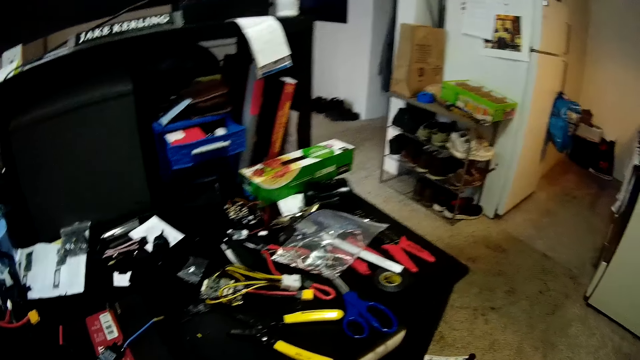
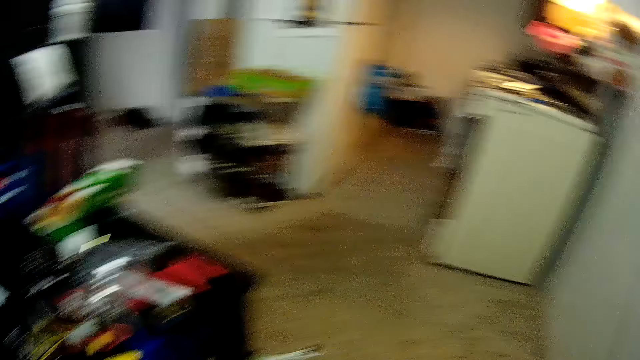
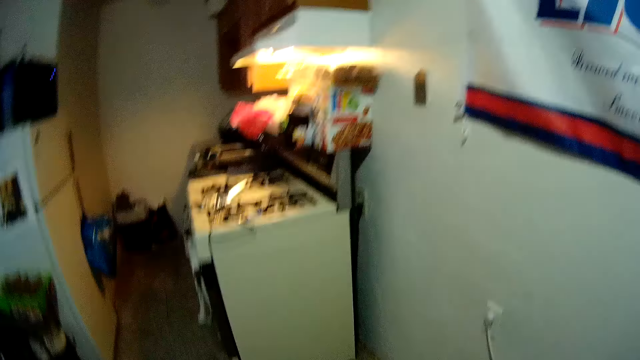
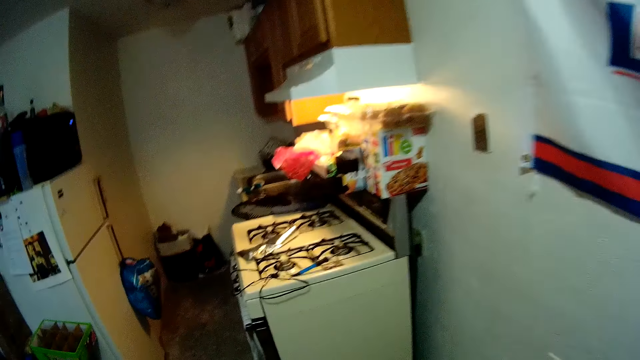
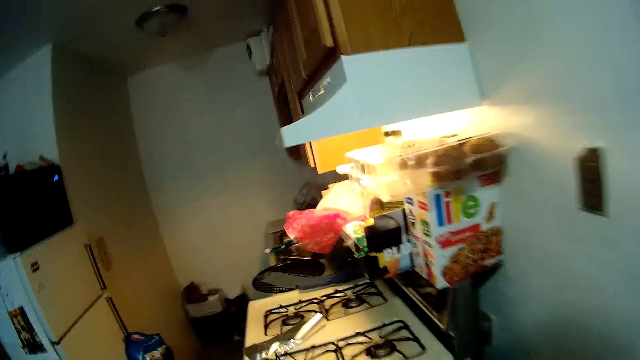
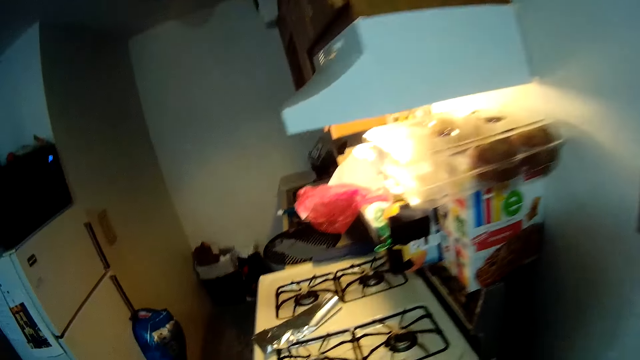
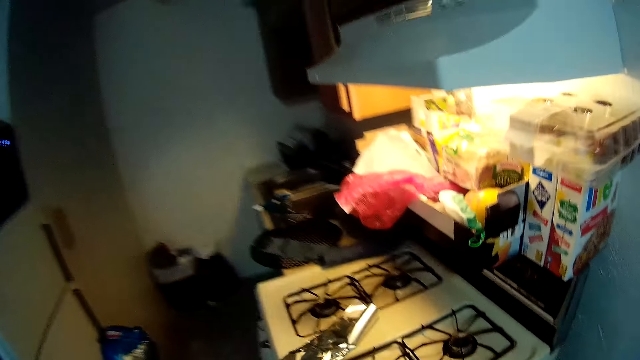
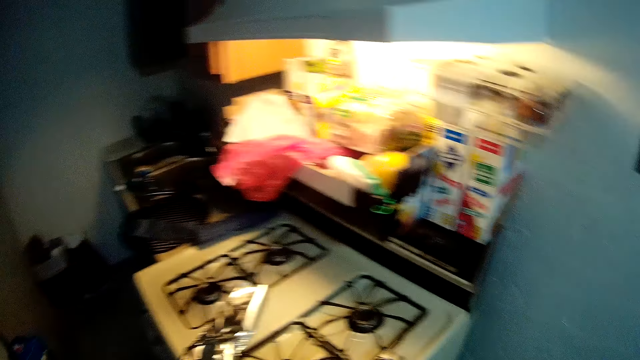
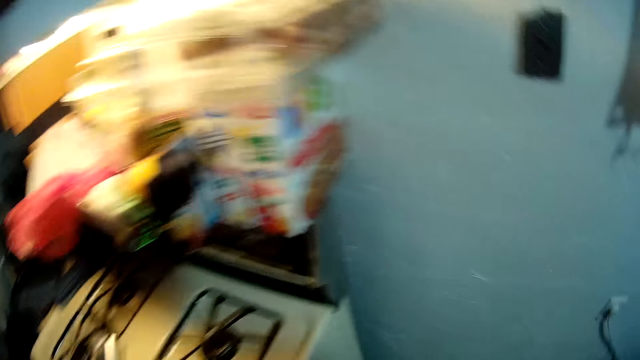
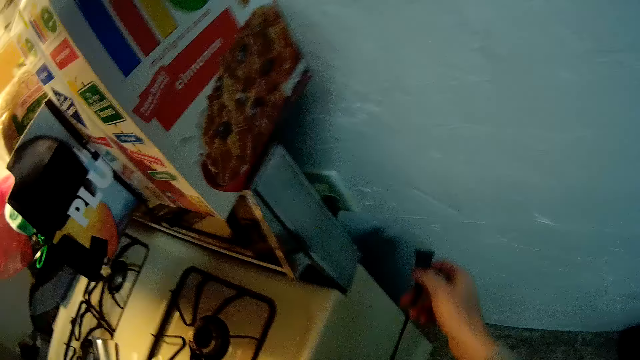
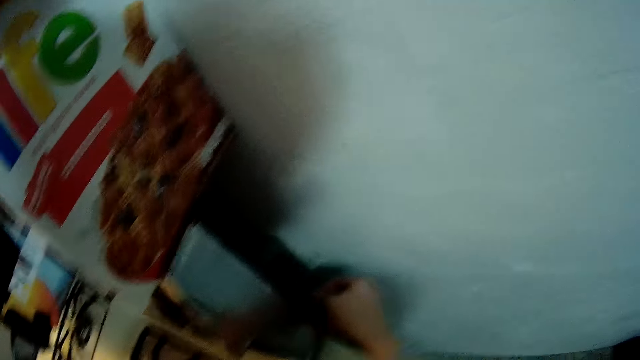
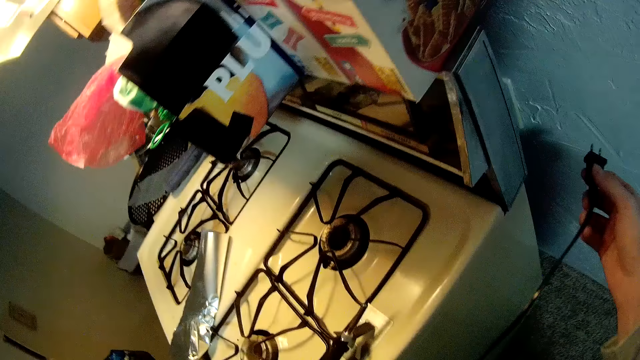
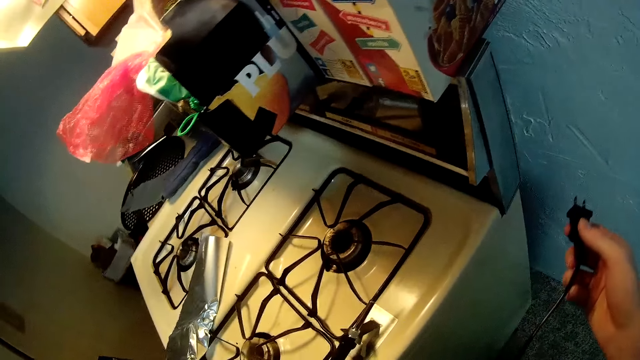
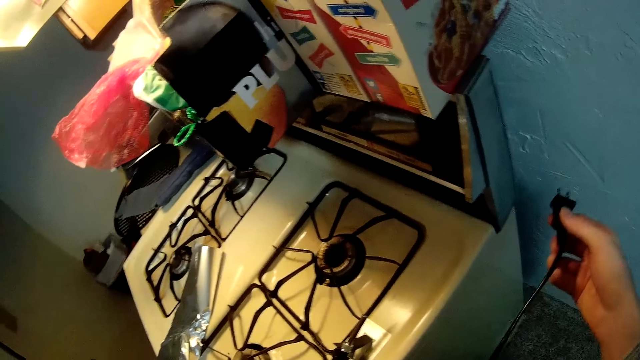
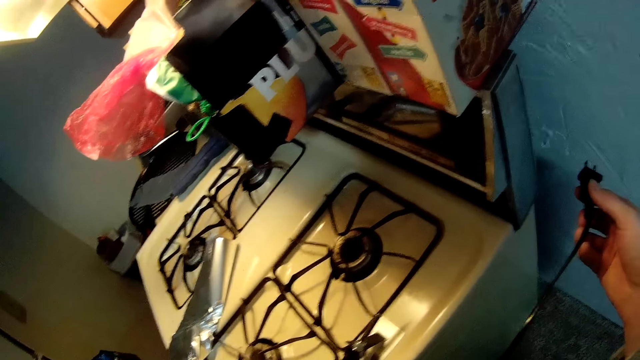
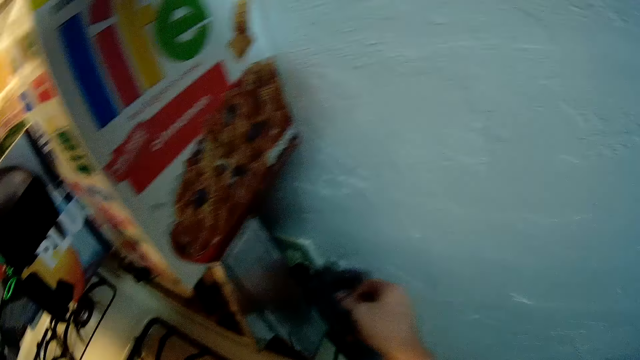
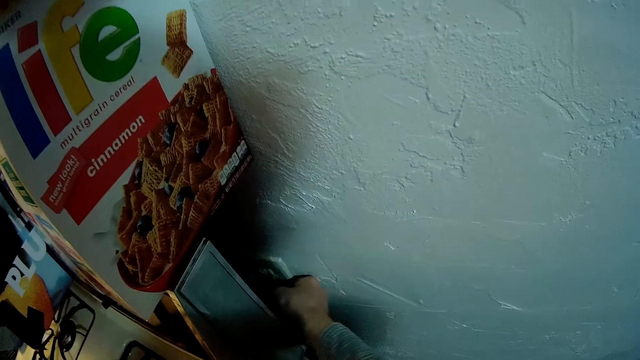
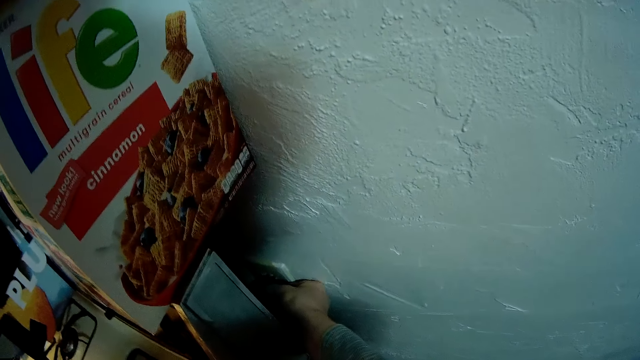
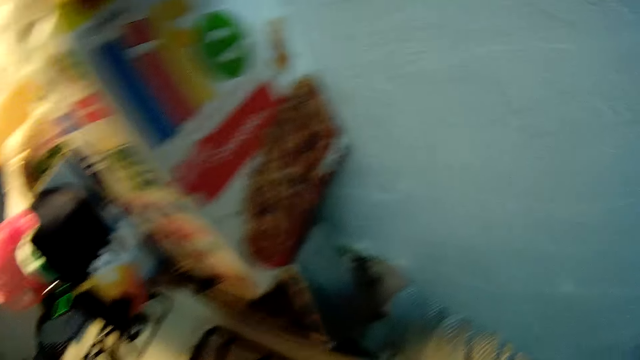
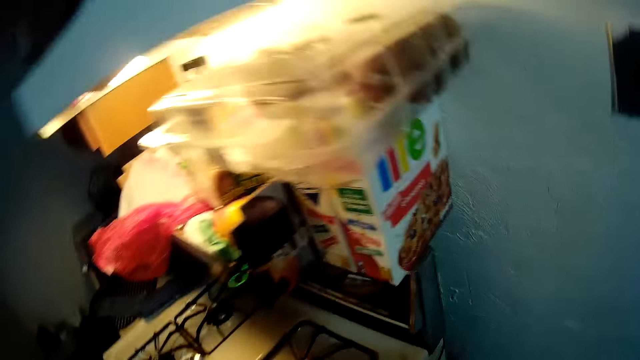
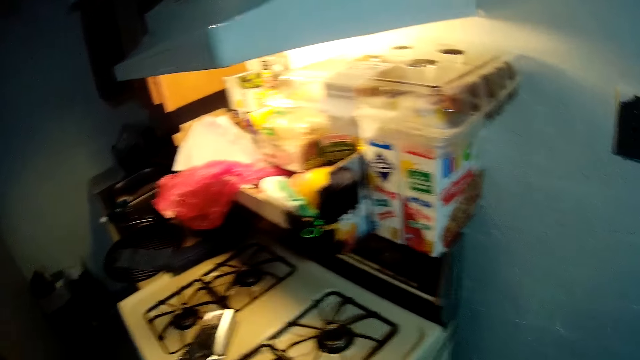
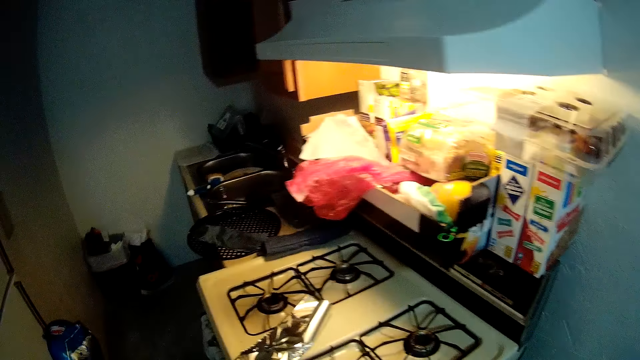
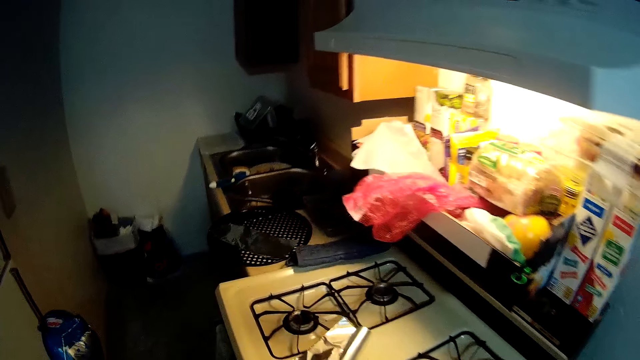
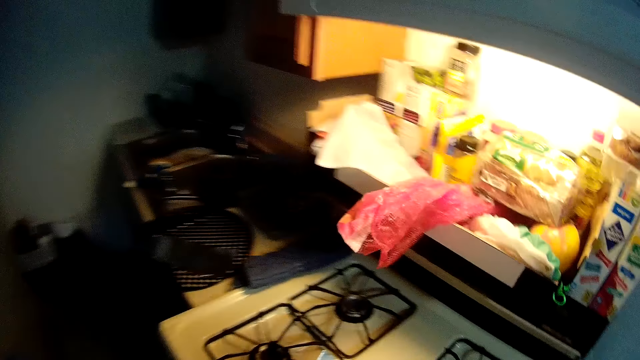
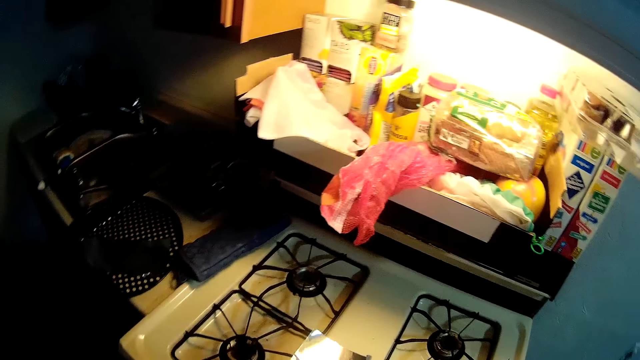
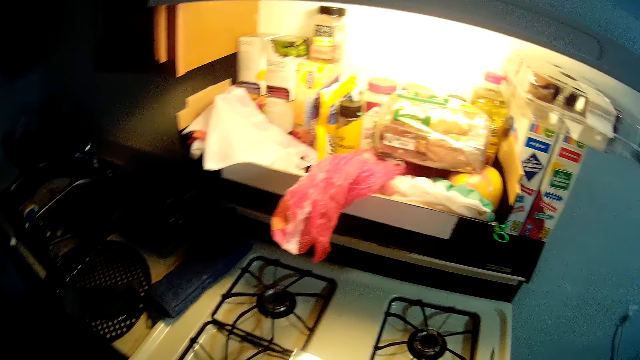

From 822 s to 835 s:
The camera wearer walks around the room. He plugs a soldering iron into a wall socket with his right hand. He walks around the house.

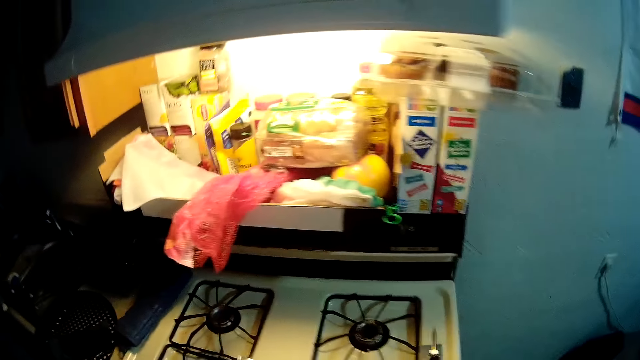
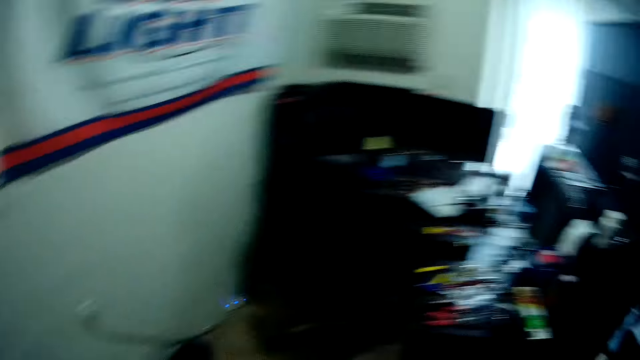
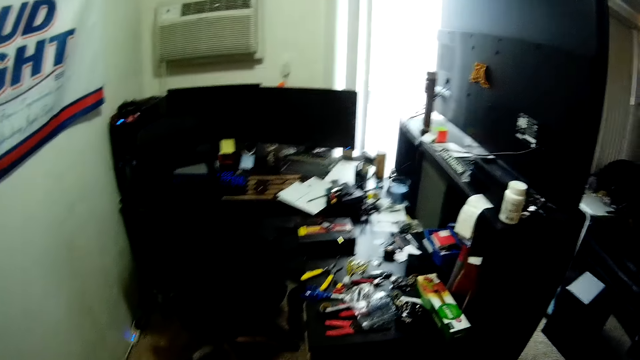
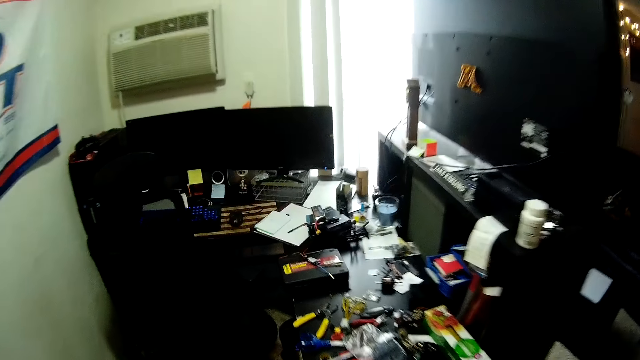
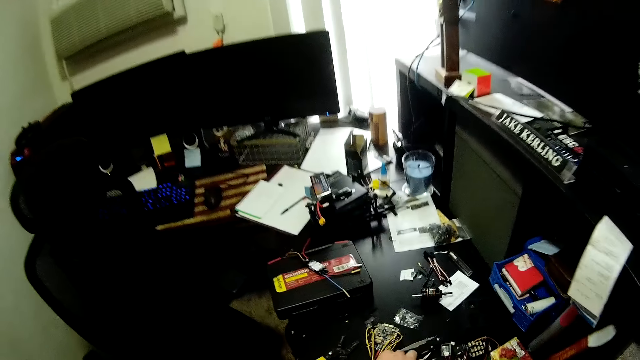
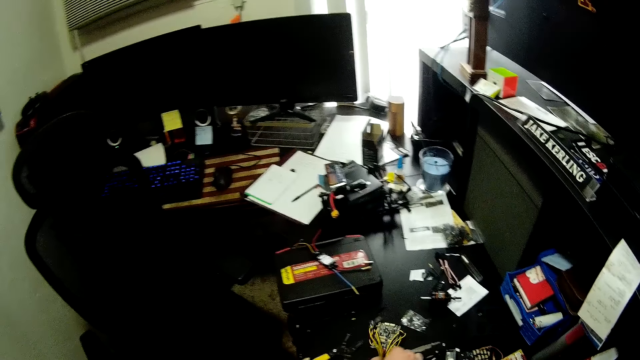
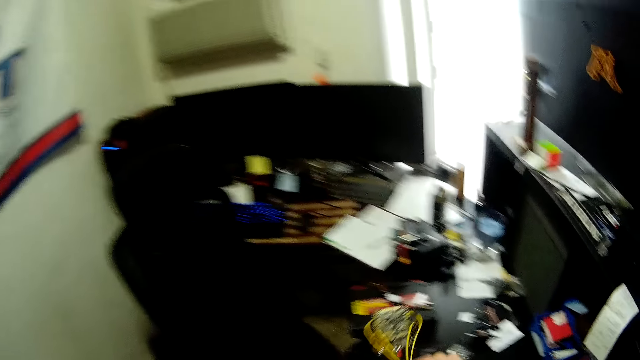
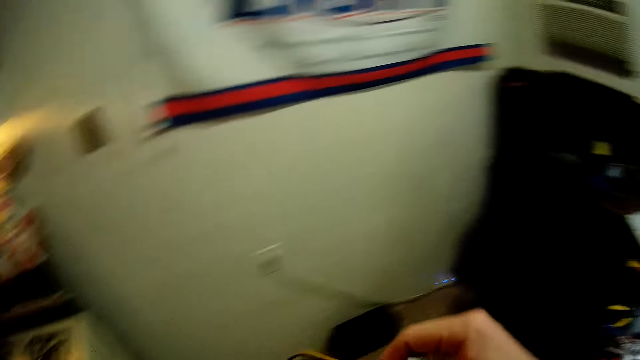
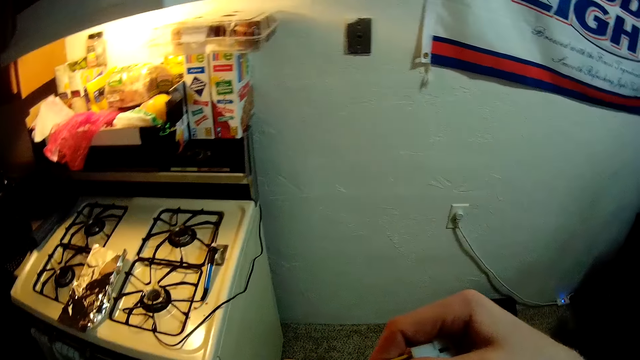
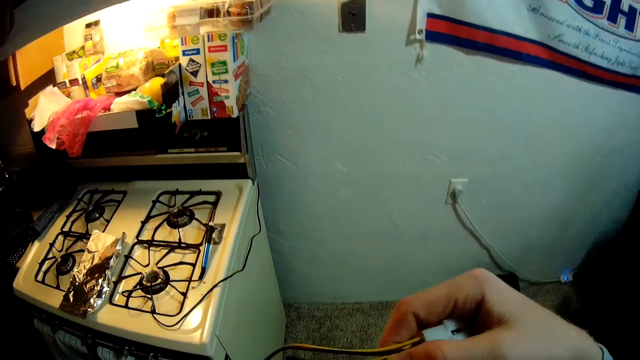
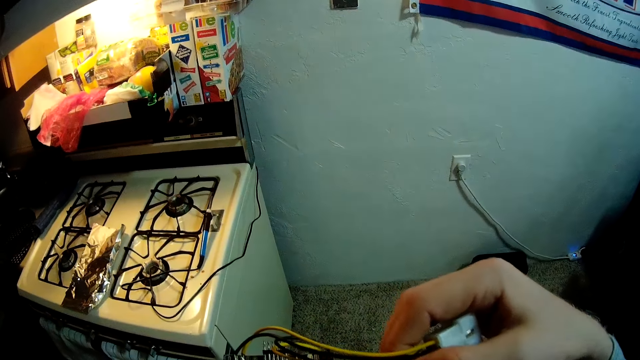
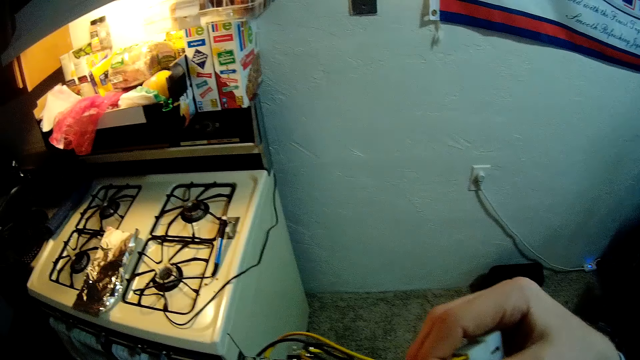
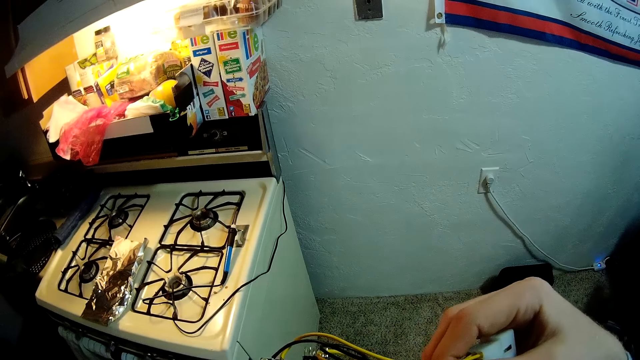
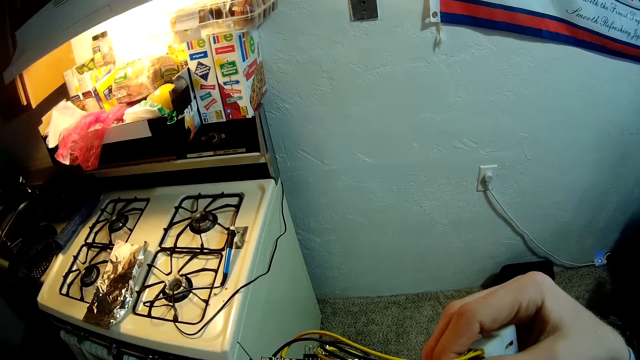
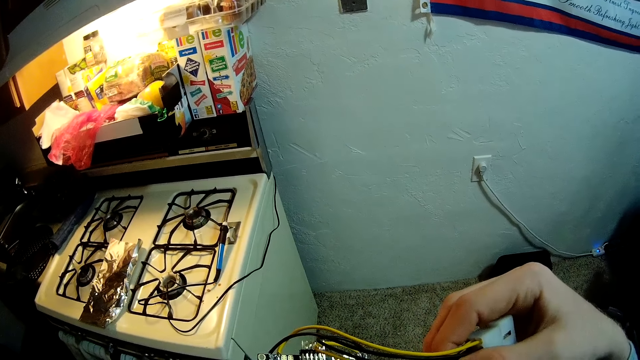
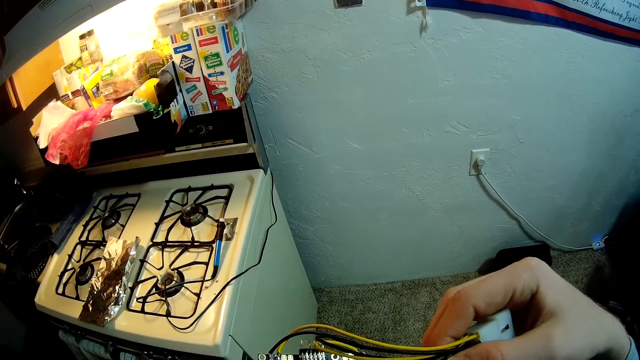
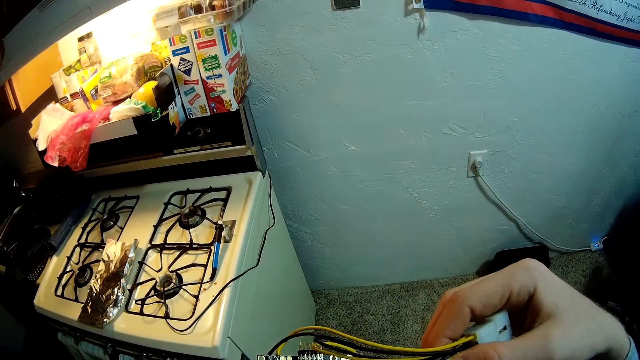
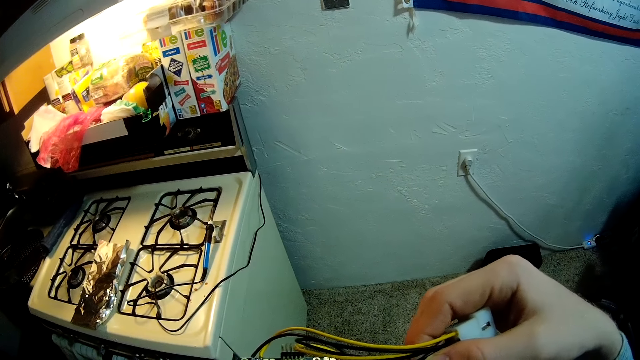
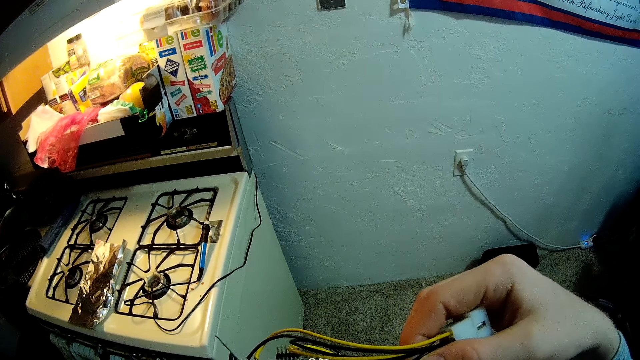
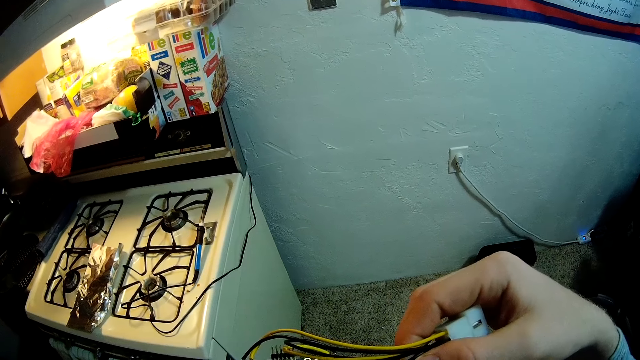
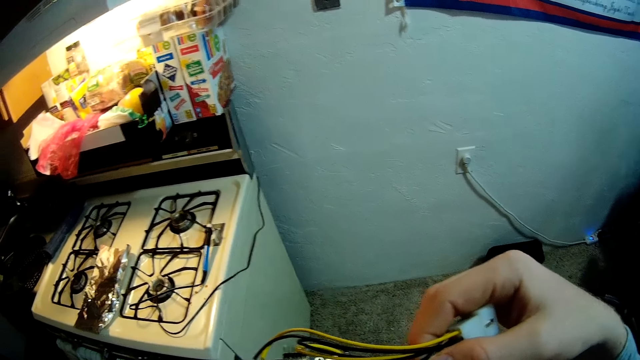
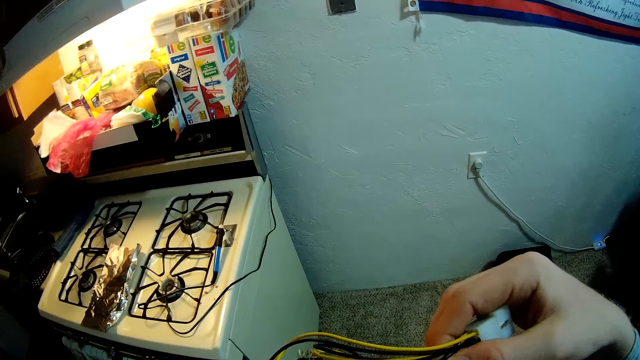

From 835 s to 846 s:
The camera wearer takes a jumper wire. He picks up a circuit board from the work table with his right hand. He looks at the jumper wire.
